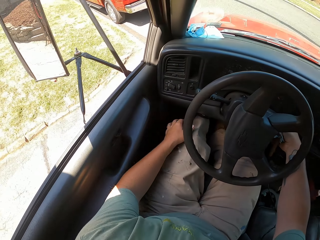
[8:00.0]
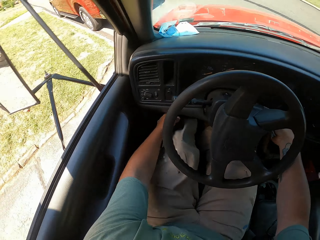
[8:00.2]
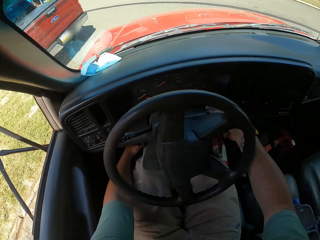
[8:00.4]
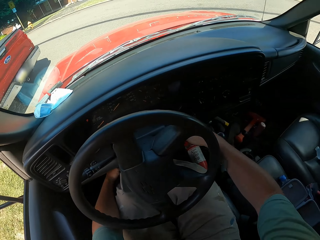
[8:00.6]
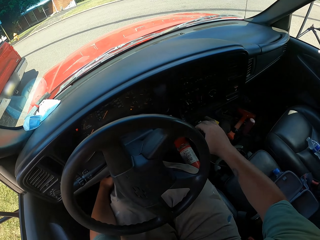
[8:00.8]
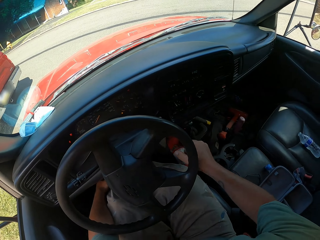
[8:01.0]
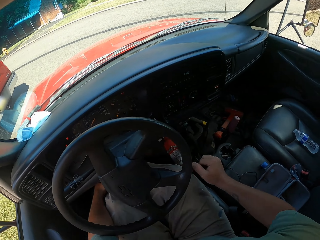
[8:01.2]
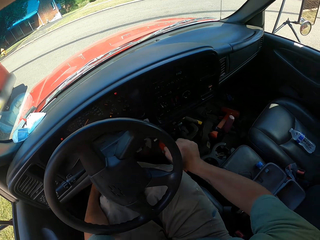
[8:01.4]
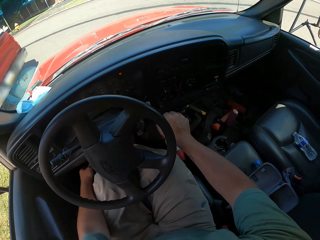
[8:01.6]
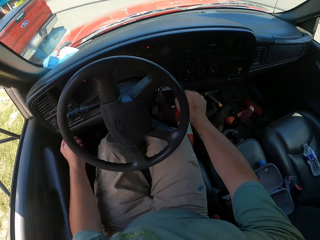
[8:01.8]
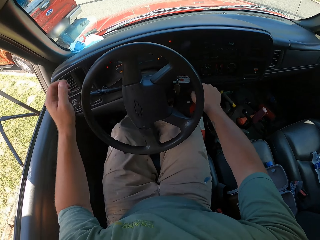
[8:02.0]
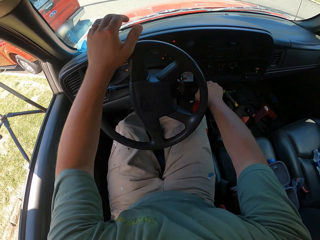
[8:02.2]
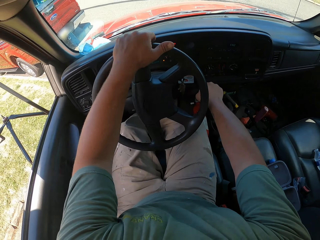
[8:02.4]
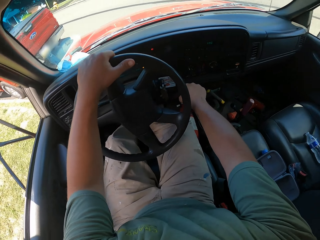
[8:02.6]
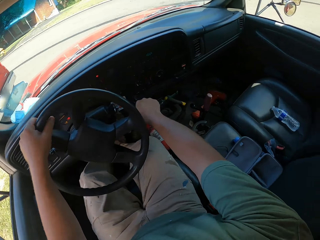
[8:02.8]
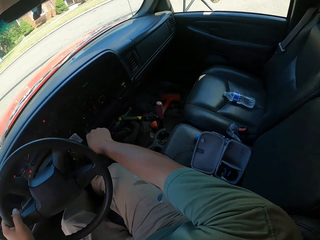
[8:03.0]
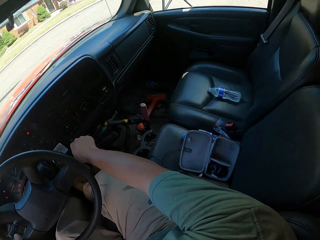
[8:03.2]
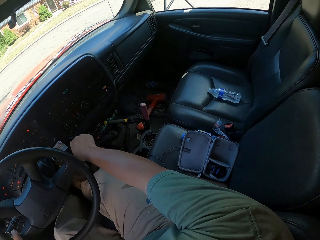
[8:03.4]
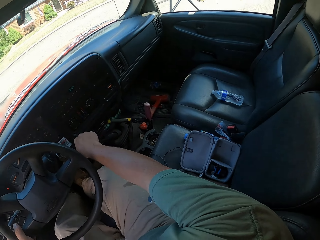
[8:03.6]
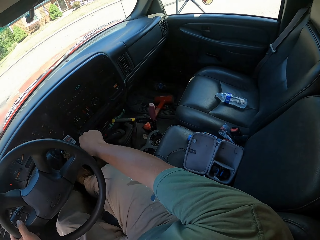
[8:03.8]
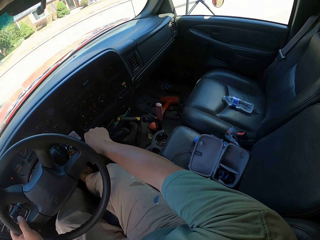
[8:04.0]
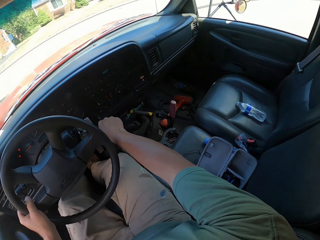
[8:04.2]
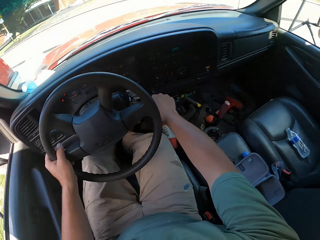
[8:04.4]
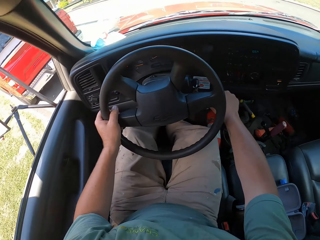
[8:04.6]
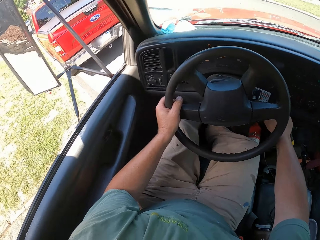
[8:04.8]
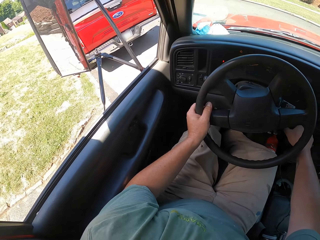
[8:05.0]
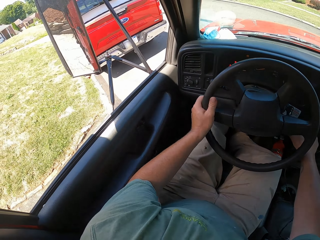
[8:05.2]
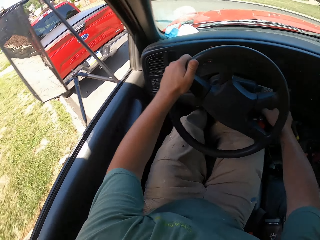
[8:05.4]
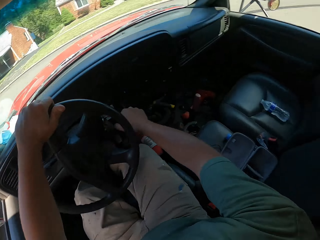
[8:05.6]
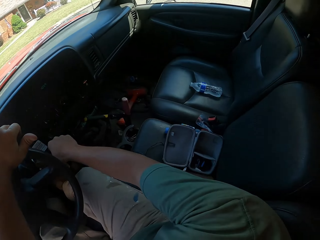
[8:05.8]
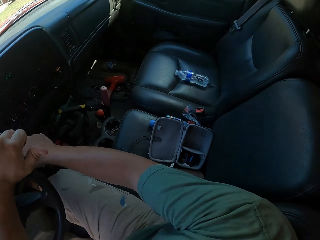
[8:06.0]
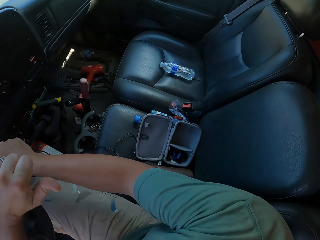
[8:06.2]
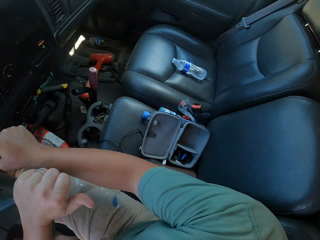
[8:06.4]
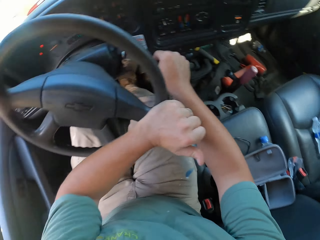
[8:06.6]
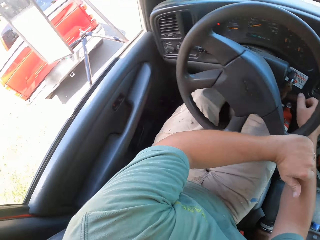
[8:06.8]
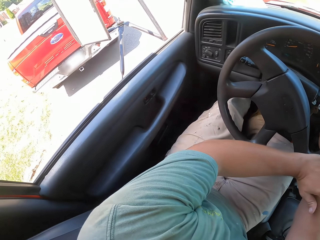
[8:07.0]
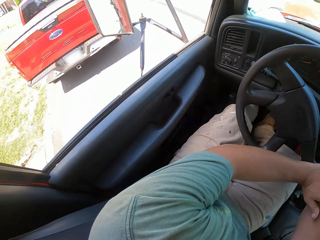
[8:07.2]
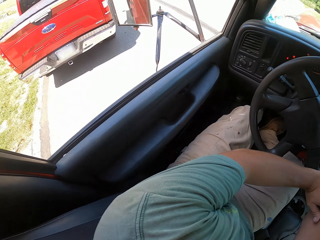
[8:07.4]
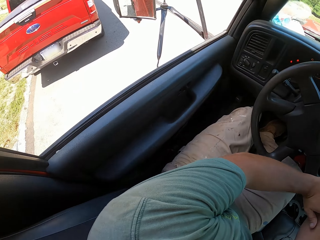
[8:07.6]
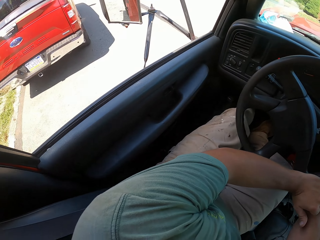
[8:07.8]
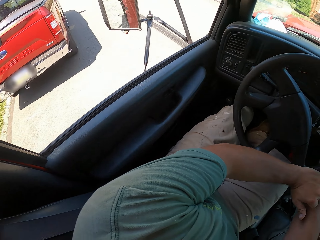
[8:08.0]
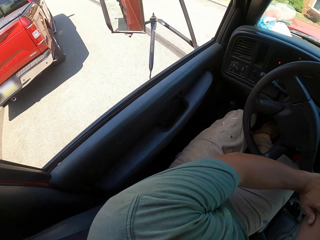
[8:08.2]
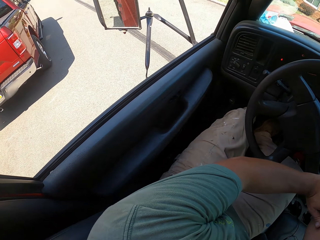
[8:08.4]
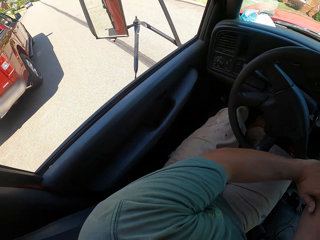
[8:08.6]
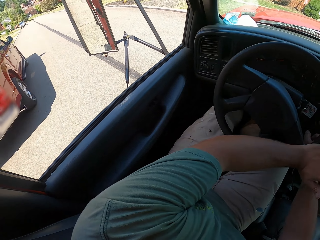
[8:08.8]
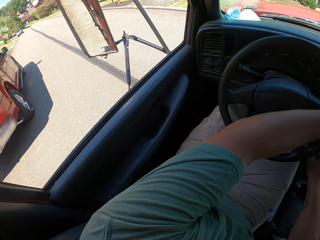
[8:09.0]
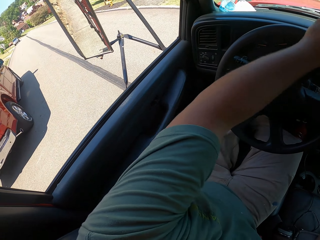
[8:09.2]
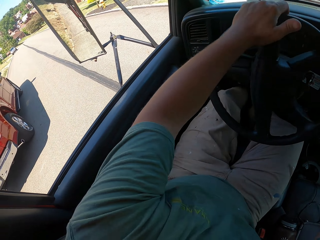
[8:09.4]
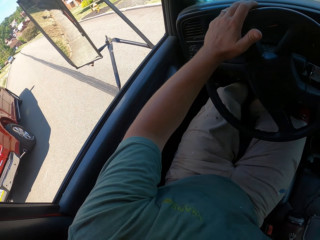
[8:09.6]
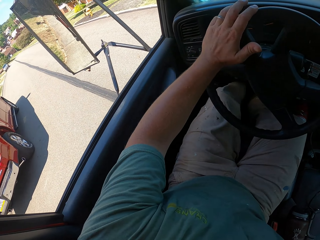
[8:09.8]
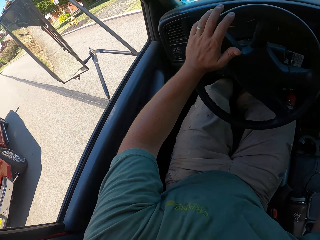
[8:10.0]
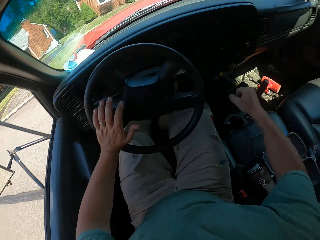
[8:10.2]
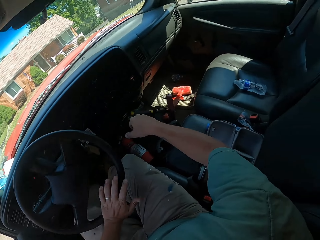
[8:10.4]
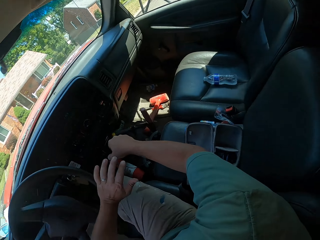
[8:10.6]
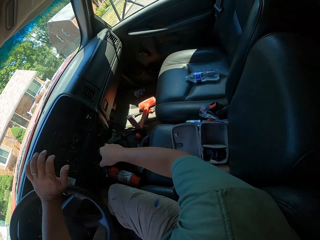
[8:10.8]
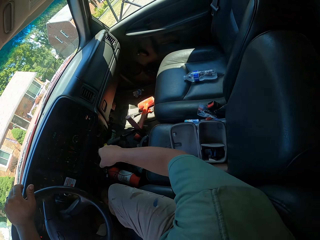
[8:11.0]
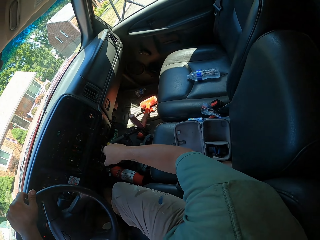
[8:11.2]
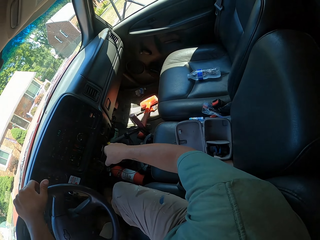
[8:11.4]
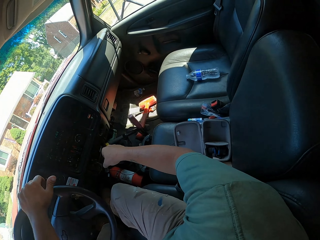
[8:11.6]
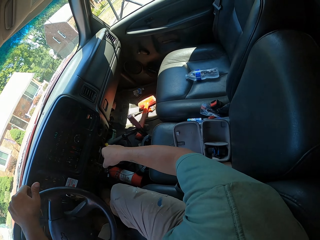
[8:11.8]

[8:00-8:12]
The camera wearer turns on the vehicle. They drive off.

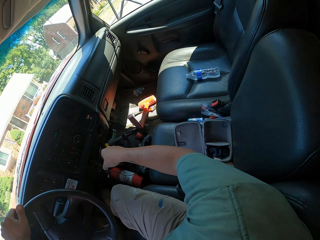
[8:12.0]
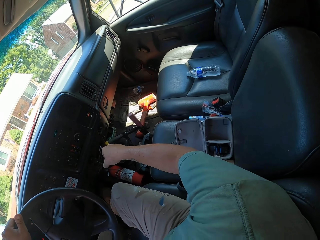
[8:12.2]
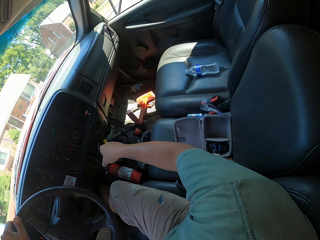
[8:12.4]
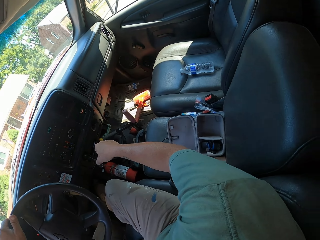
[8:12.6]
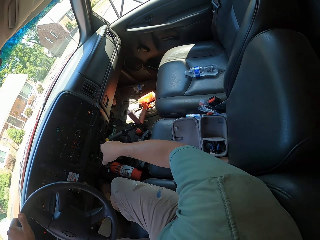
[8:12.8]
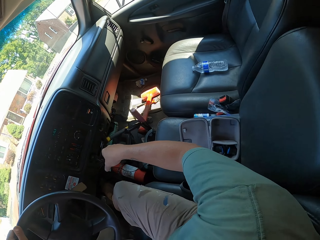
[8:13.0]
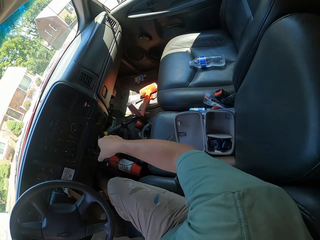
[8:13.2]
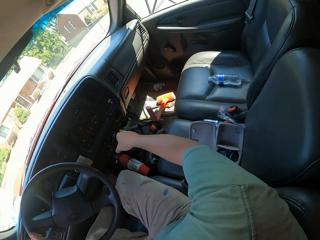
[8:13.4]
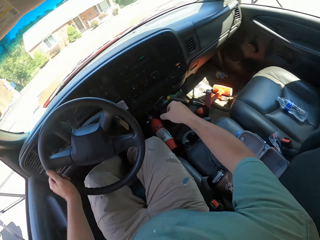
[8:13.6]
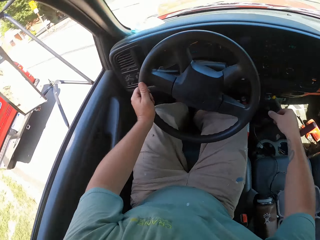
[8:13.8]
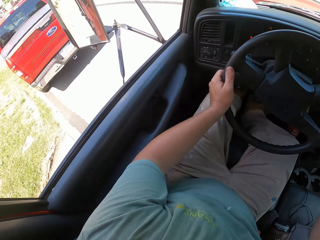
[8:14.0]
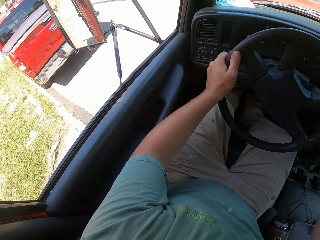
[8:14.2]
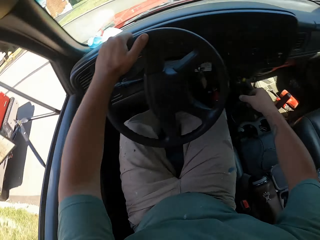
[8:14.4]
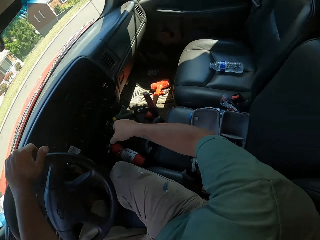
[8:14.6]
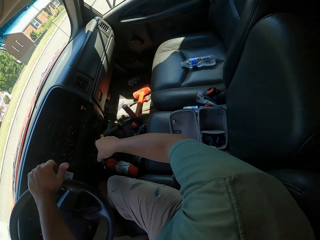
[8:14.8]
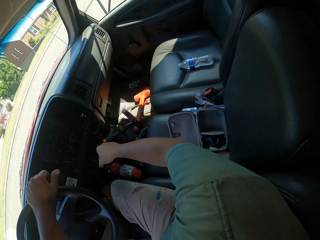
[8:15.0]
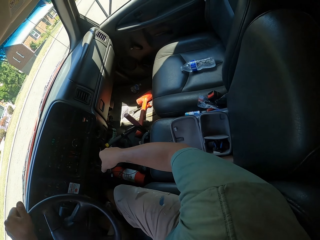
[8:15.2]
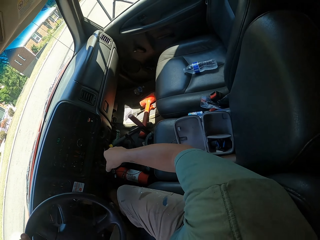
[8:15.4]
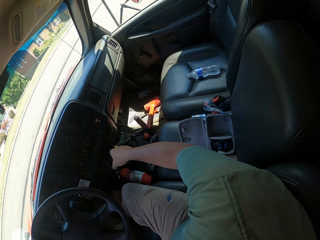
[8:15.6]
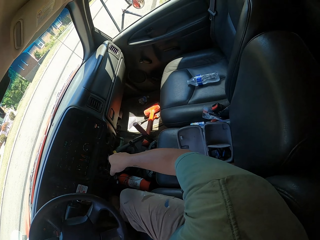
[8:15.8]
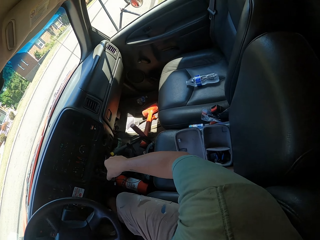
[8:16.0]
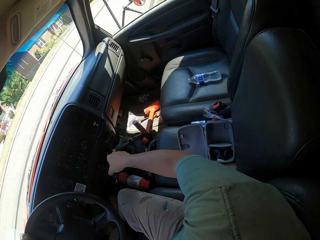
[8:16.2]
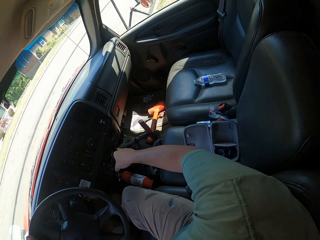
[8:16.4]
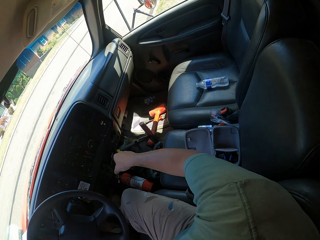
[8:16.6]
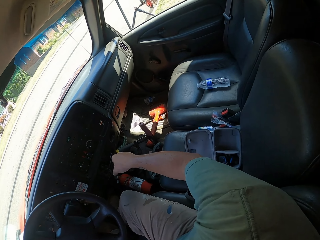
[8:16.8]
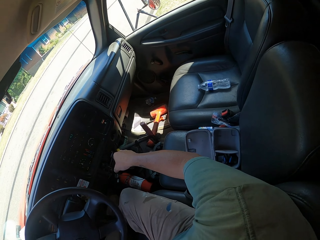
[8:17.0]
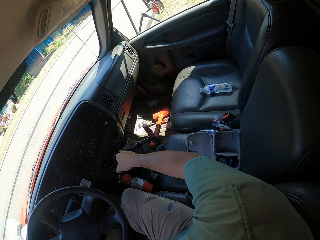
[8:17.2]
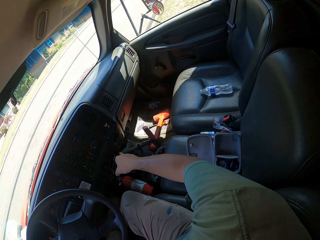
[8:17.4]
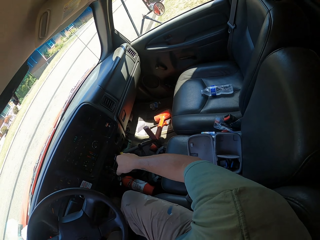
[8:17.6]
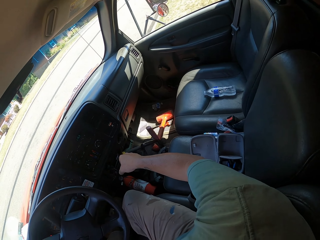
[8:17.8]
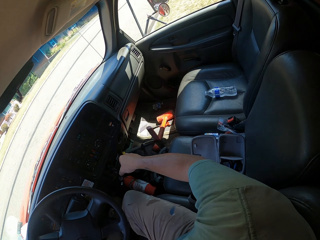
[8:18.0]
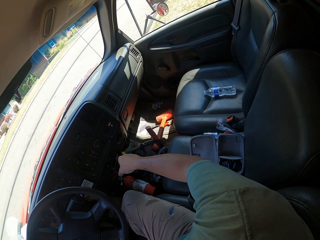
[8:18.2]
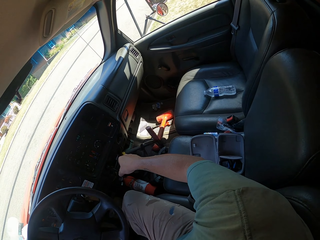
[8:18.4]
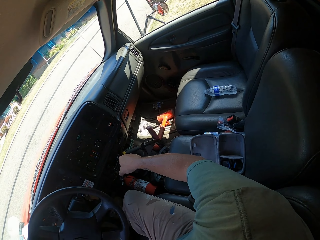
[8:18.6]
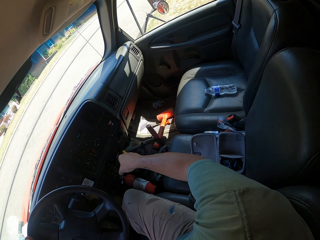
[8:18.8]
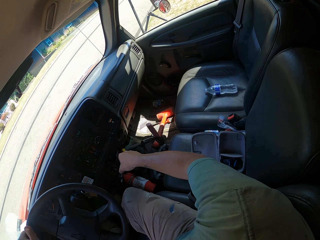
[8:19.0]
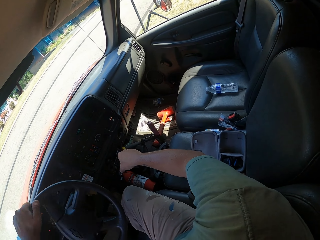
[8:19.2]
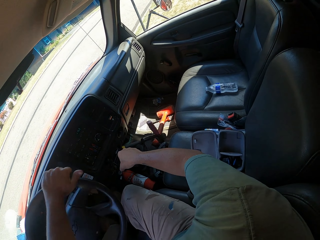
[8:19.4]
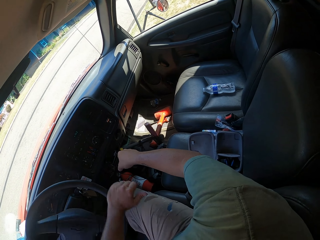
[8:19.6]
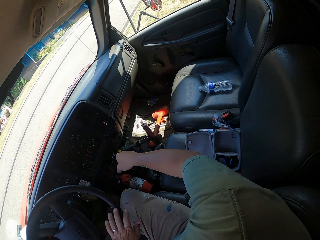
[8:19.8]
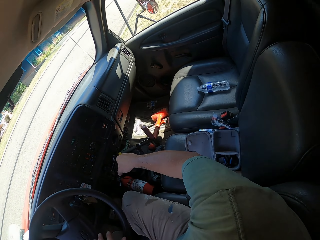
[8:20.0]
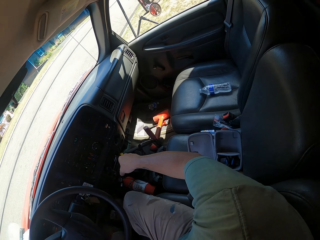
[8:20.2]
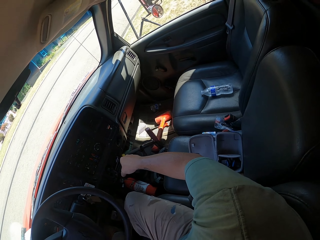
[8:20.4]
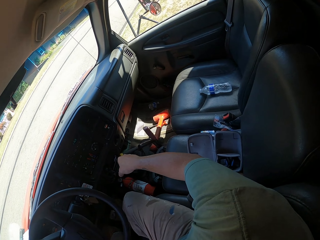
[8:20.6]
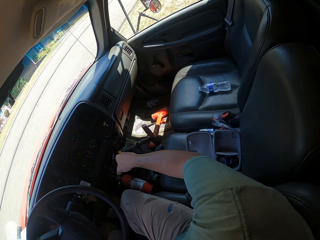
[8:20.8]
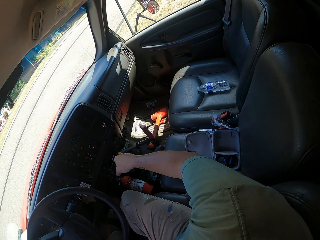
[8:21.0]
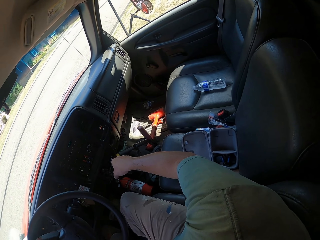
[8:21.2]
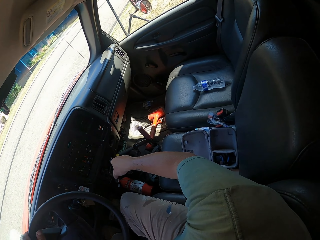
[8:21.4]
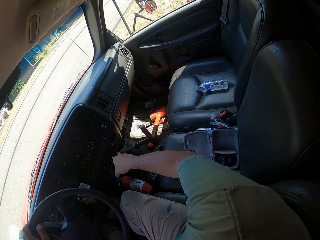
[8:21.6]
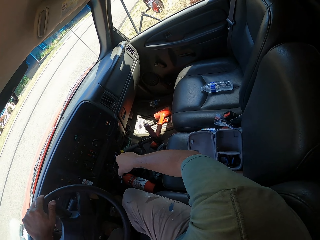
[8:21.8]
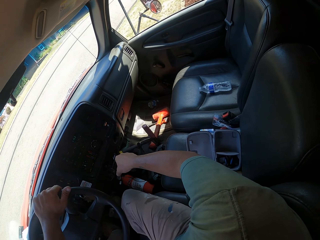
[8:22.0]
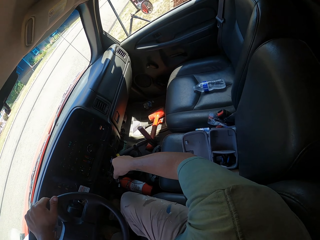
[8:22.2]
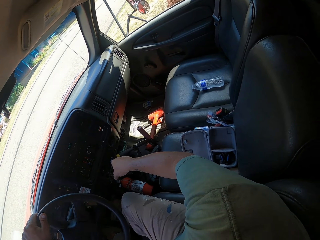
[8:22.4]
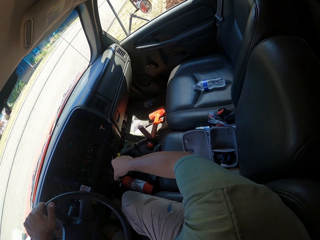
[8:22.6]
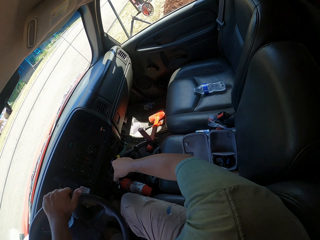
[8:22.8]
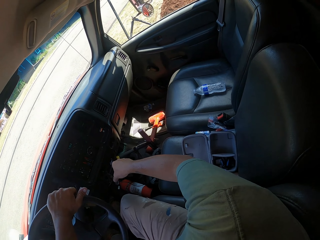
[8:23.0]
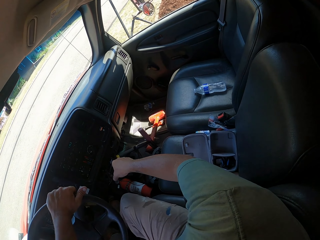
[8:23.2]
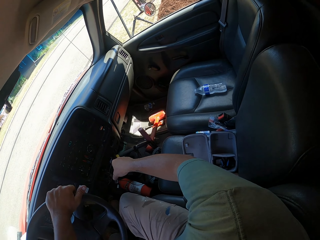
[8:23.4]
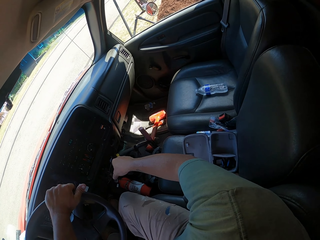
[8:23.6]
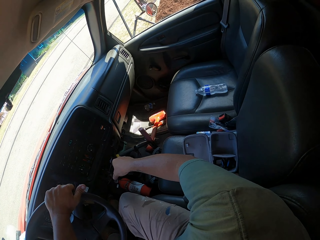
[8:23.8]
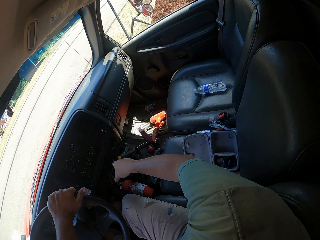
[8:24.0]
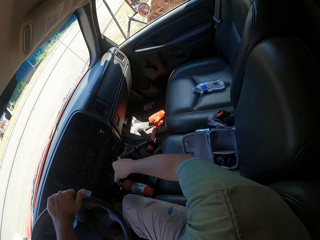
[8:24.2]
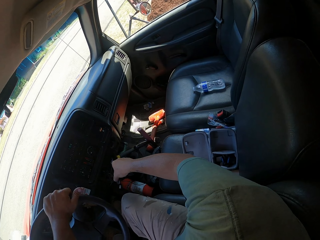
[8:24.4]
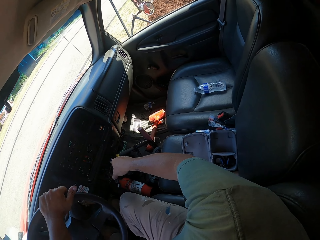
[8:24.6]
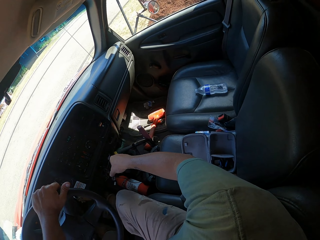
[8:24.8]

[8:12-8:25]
The camera wearer drives the car.
